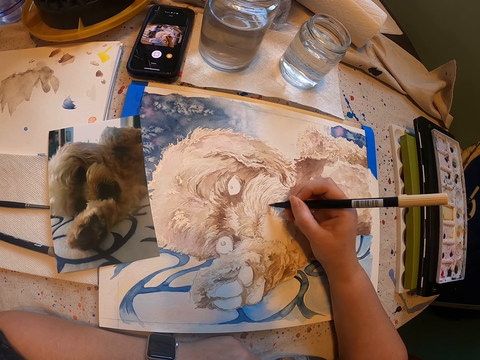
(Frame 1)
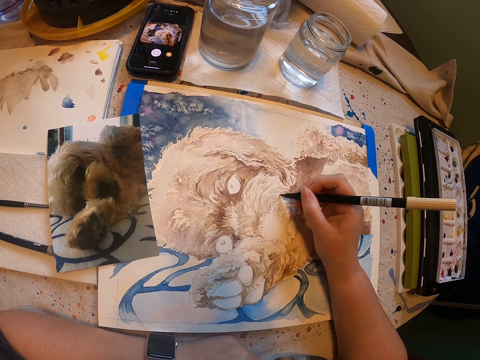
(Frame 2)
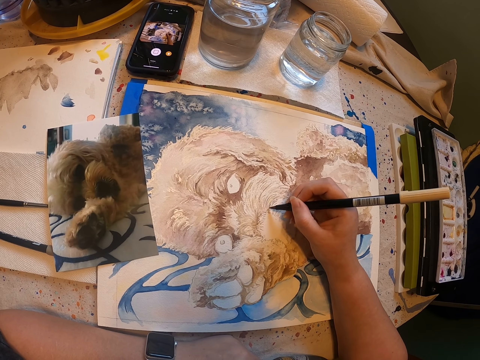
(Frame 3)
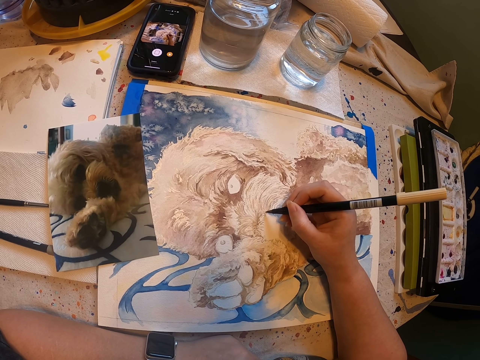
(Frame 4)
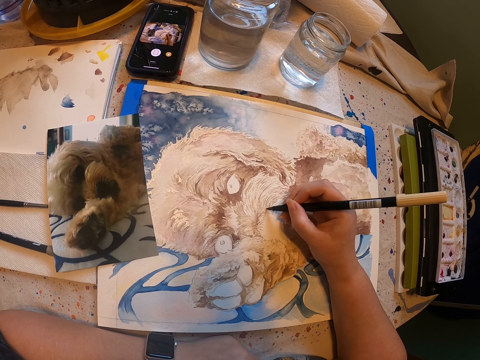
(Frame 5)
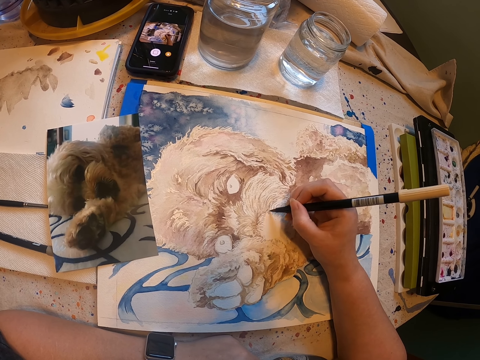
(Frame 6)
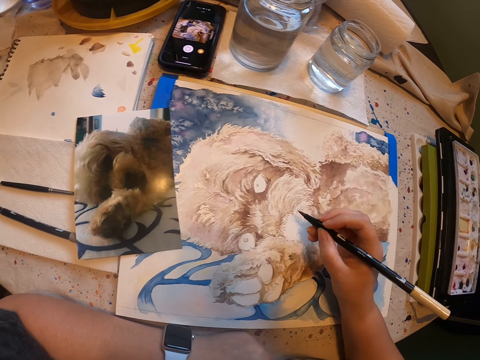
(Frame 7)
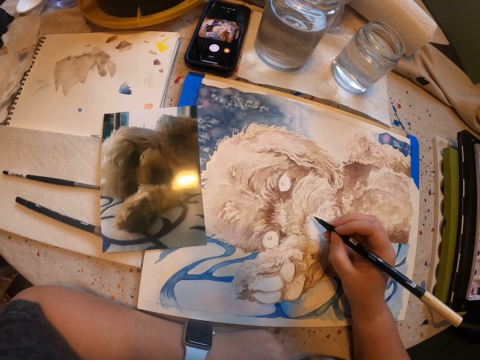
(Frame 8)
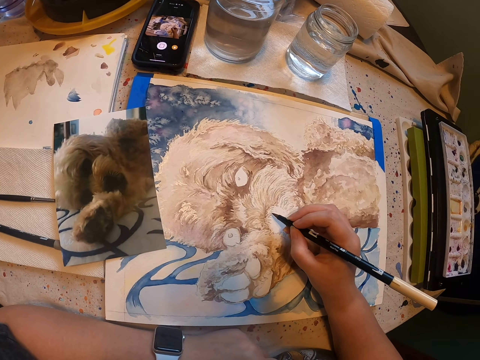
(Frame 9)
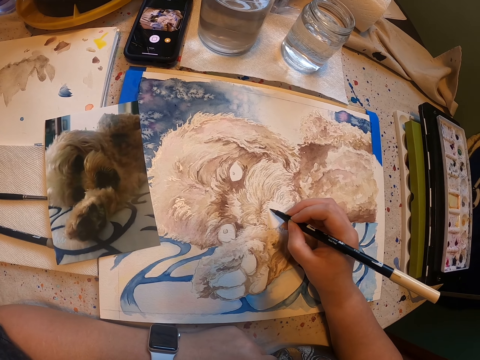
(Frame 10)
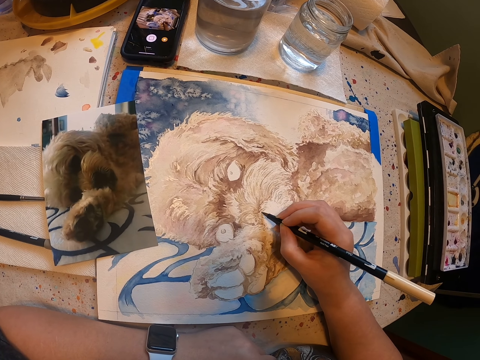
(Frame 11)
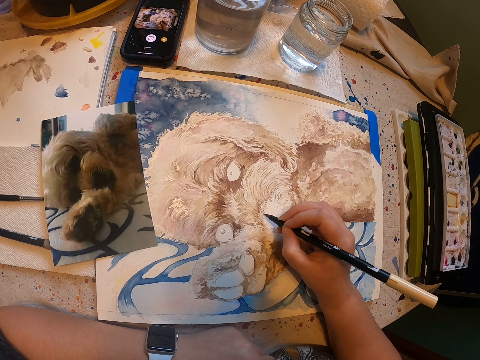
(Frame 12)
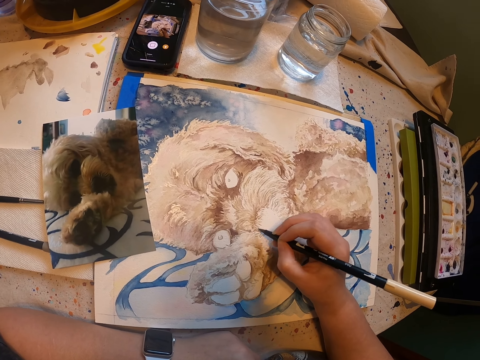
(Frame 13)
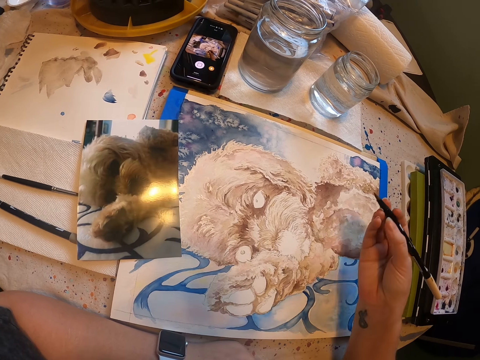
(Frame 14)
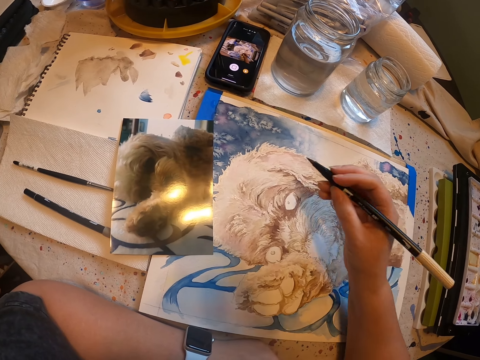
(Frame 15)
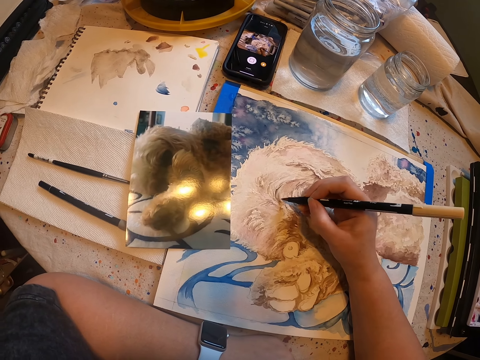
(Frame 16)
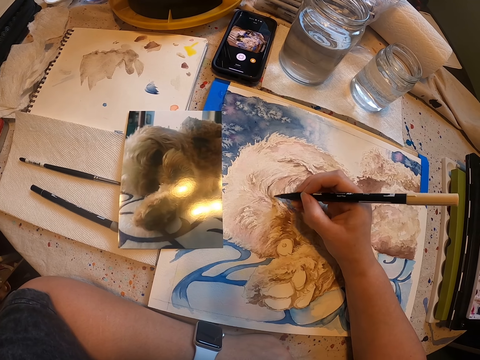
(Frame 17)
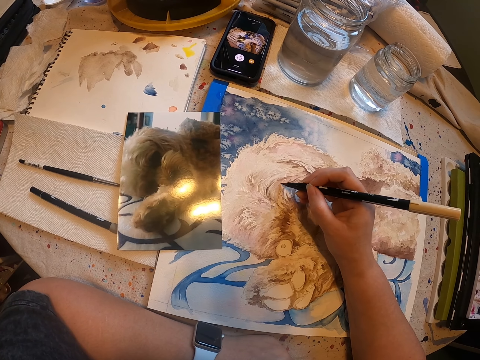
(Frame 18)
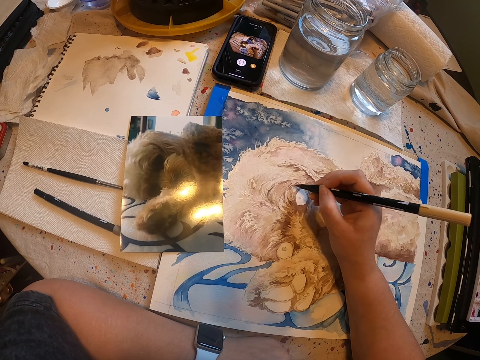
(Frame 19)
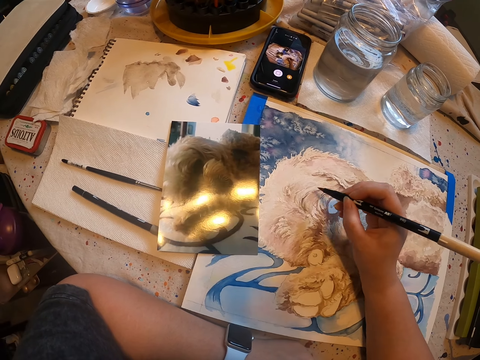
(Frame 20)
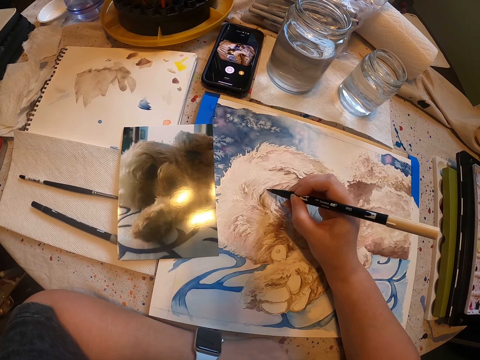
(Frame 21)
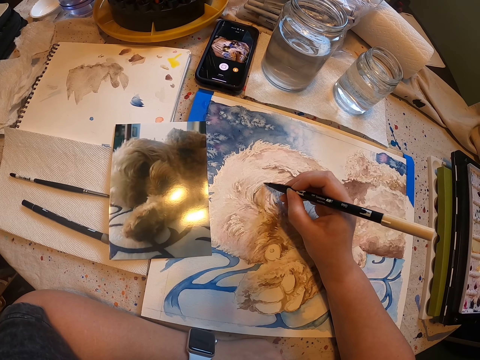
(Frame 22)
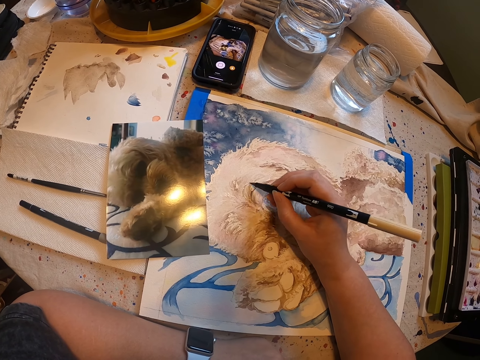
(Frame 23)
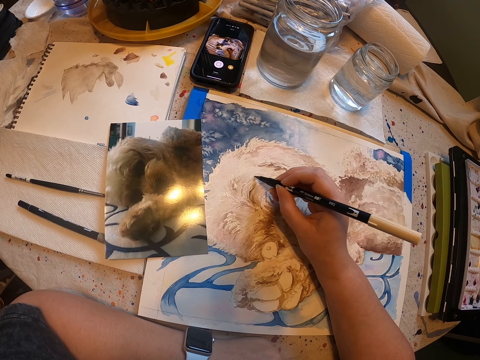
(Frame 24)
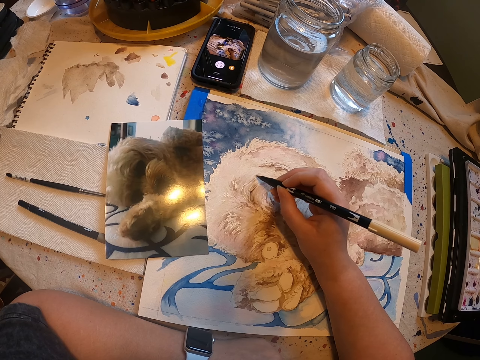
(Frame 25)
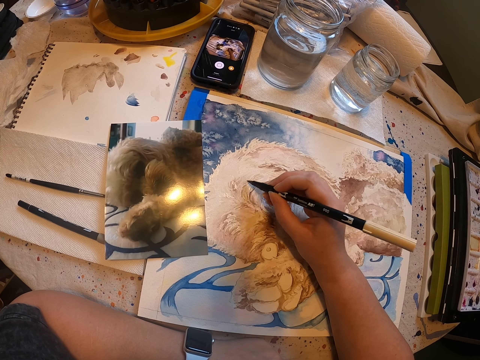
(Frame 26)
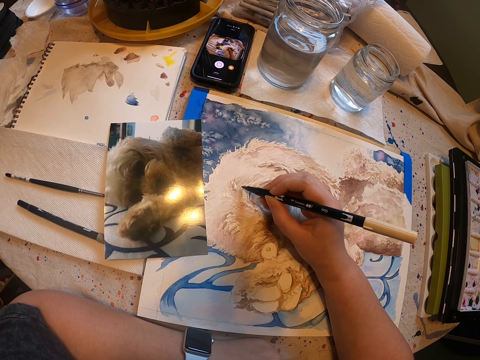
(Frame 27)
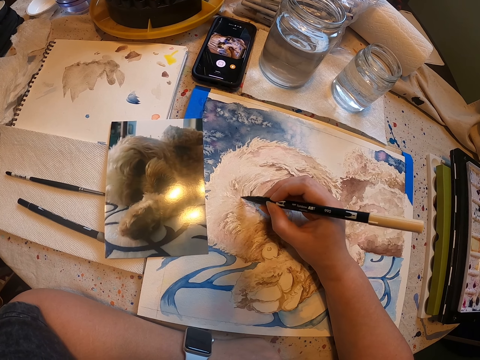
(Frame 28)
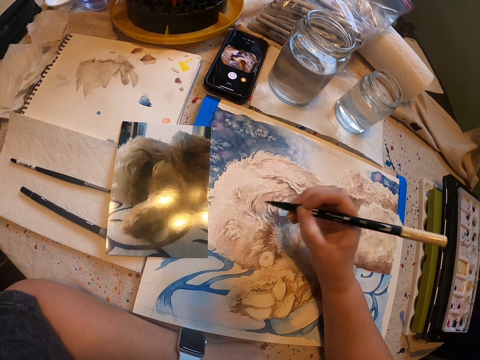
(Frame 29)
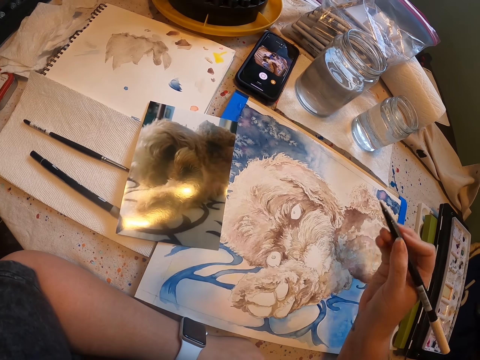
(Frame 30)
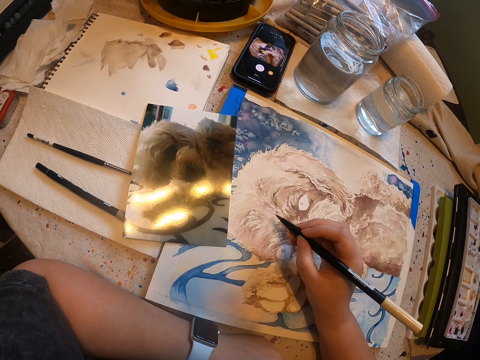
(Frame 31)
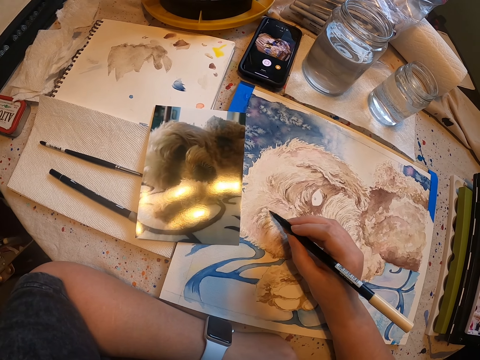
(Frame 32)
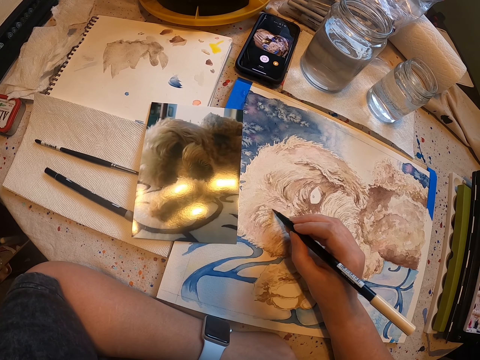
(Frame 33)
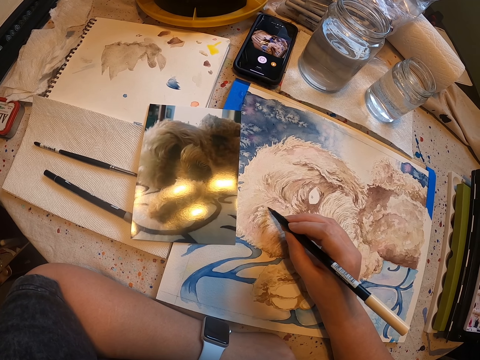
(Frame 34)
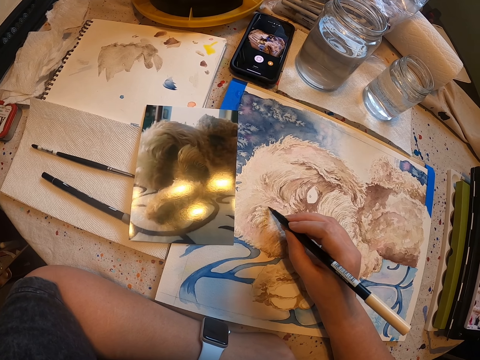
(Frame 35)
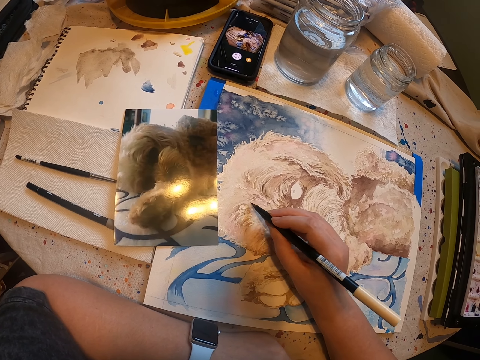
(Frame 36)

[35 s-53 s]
The camera wearer draws on the painting board. They raise the hand. They draw on the painting board. They lift the art pen. They paint a drawing with the art pen. They lift the art pen. They paint a drawing with the art pen on the painting board. They lift the art pen. They paint a drawing with the art pen.

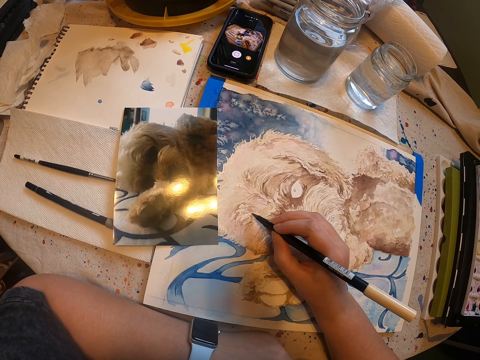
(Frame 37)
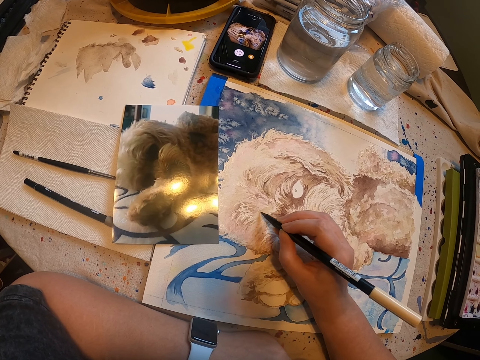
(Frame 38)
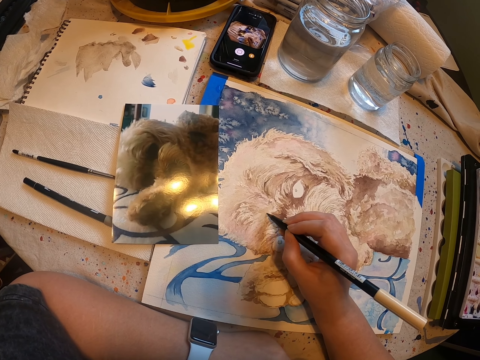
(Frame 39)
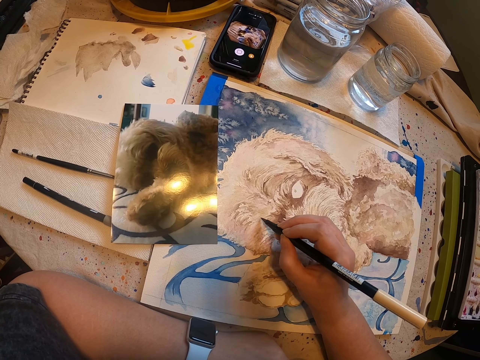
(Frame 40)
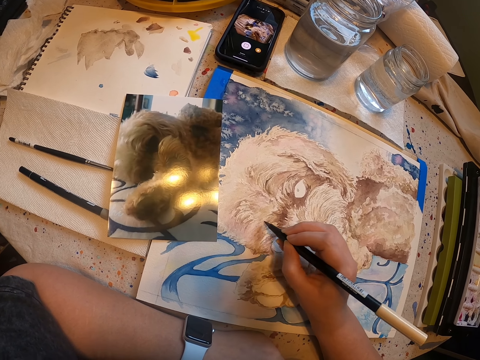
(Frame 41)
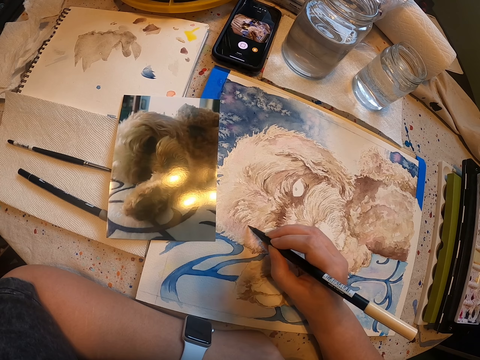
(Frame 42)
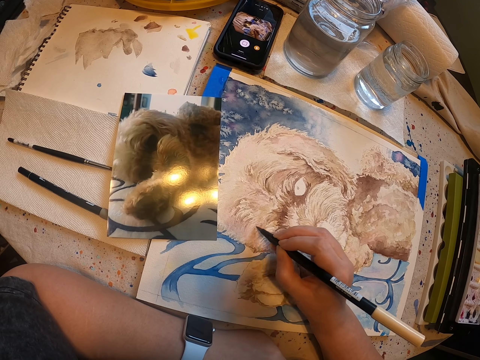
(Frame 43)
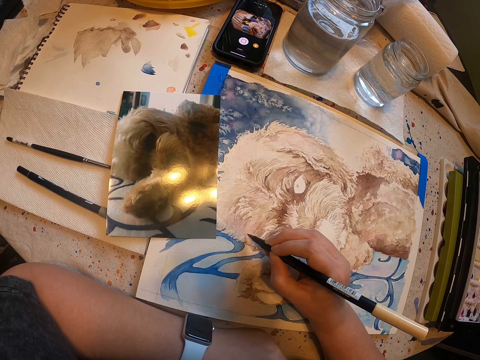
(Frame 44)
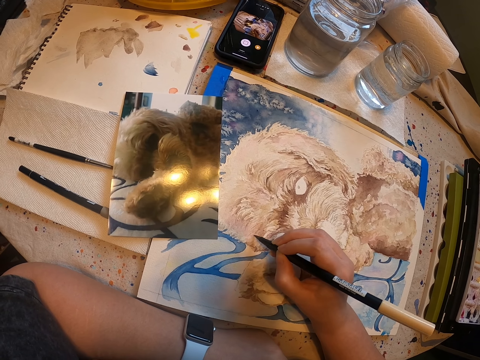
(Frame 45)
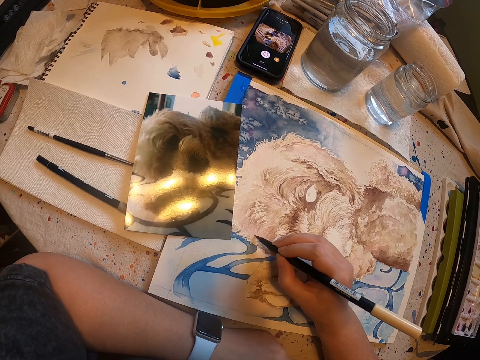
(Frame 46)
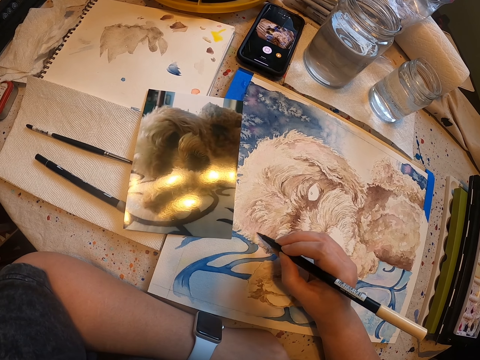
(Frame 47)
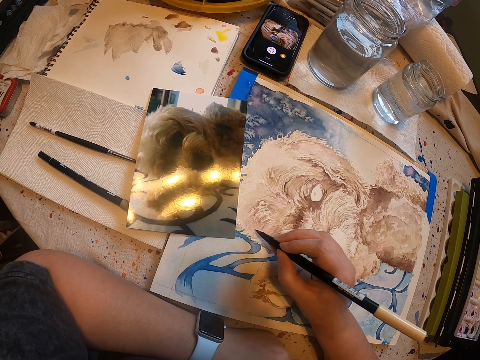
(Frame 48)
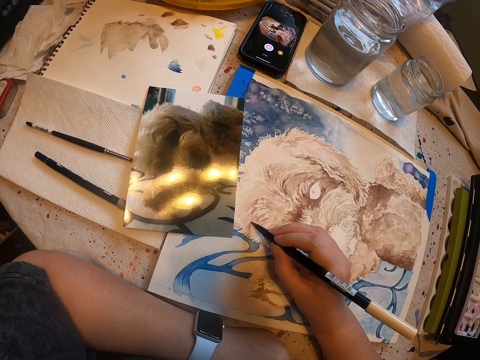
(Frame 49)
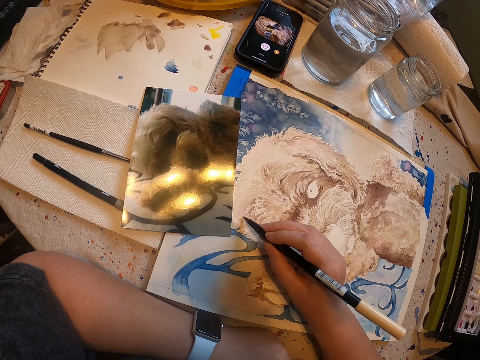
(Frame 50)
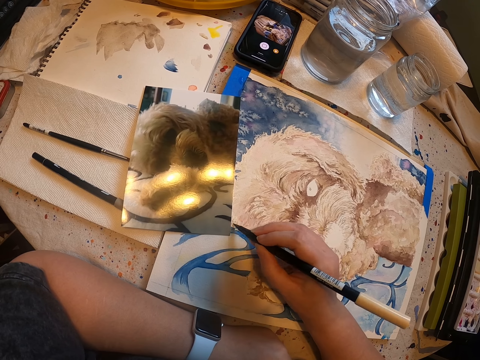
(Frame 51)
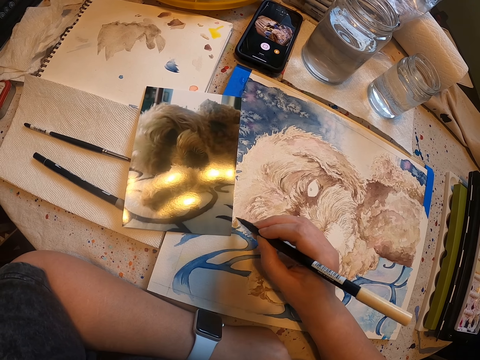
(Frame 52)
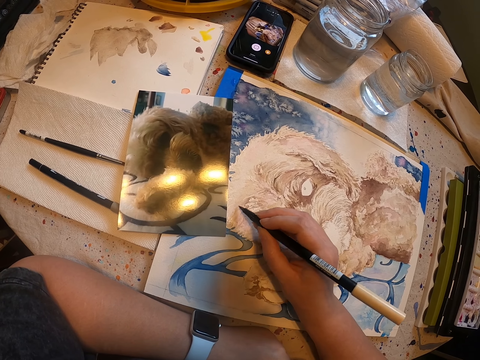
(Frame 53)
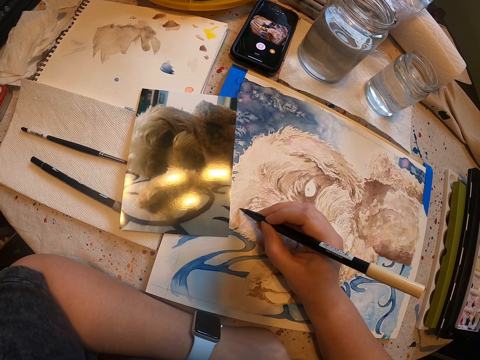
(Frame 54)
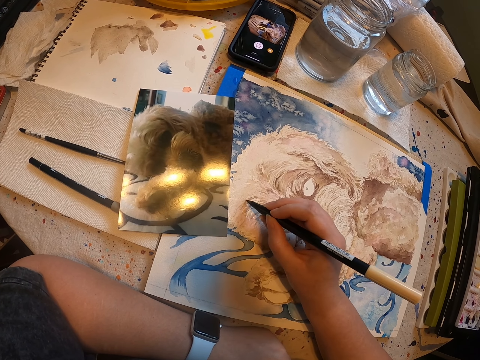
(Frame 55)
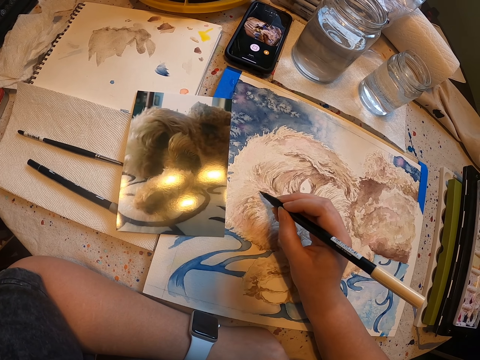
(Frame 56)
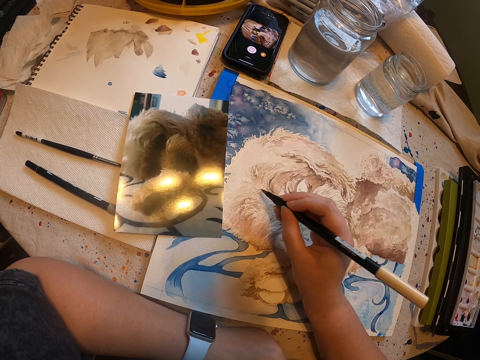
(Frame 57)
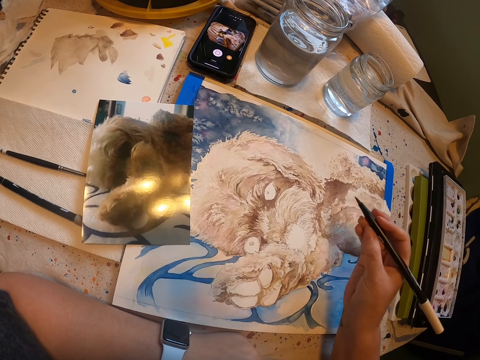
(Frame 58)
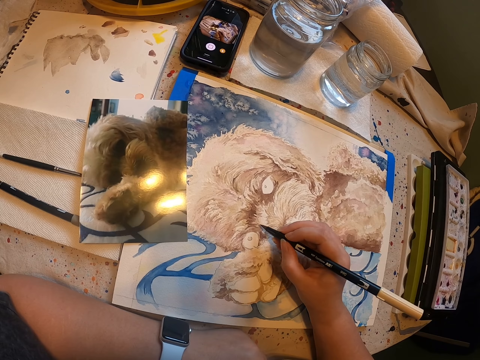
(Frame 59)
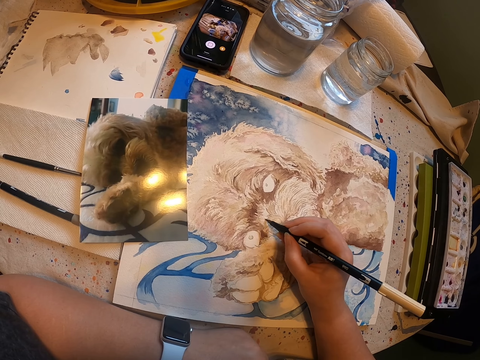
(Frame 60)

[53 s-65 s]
The camera wearer raises the hand. They draw on the painting board. They lift the art pen. They paint a drawing with the art pen.
